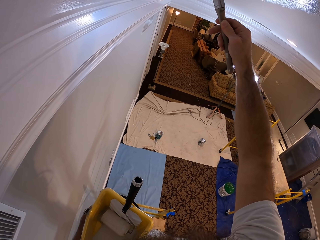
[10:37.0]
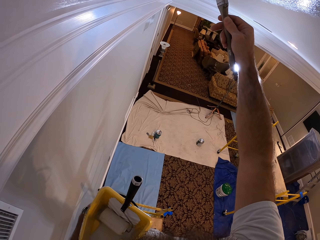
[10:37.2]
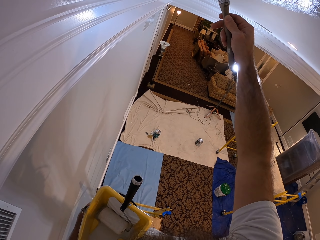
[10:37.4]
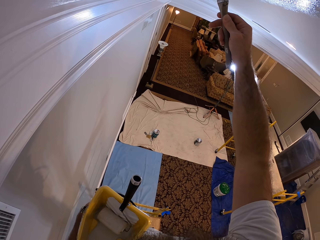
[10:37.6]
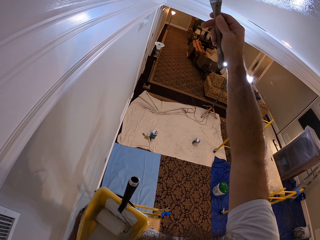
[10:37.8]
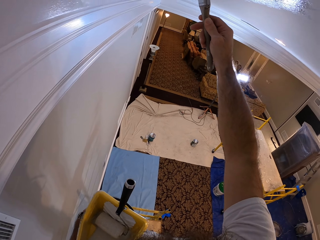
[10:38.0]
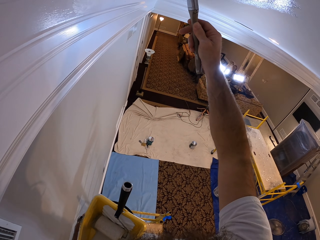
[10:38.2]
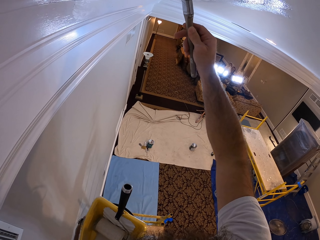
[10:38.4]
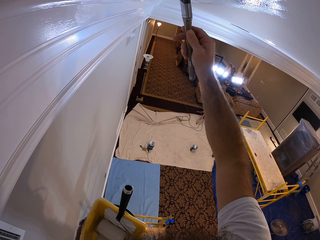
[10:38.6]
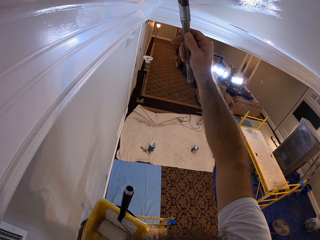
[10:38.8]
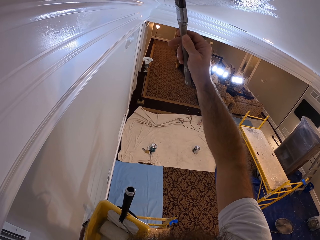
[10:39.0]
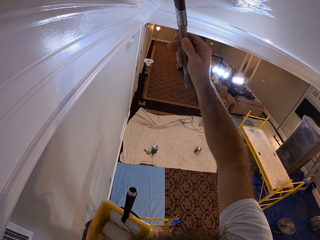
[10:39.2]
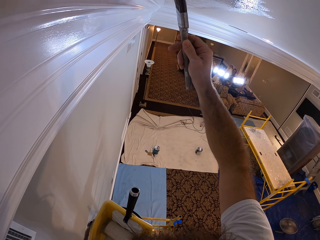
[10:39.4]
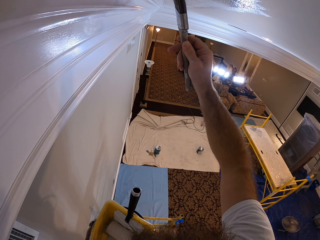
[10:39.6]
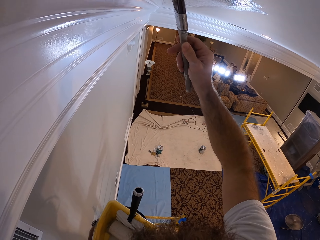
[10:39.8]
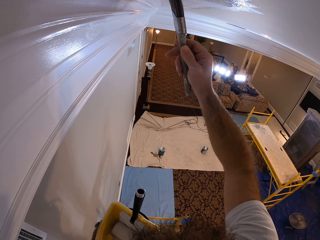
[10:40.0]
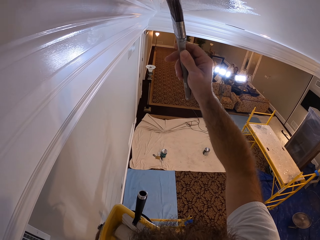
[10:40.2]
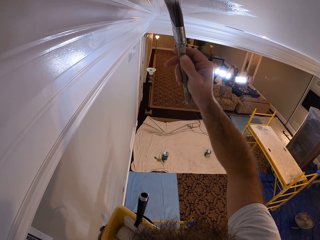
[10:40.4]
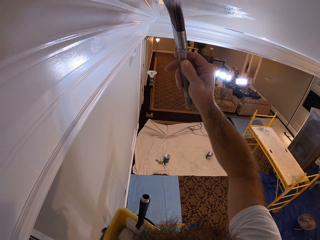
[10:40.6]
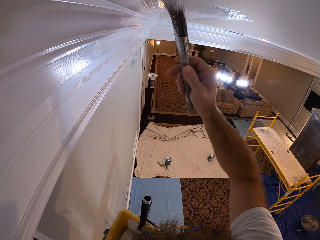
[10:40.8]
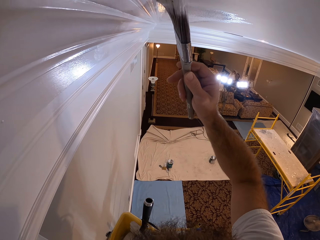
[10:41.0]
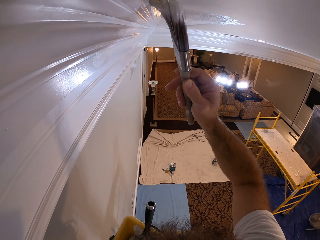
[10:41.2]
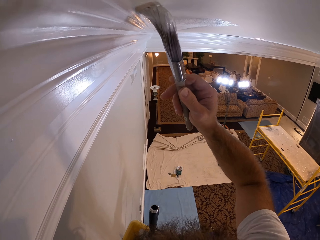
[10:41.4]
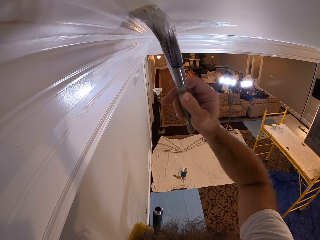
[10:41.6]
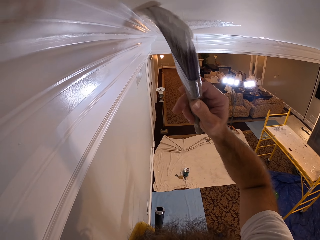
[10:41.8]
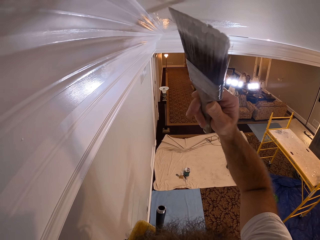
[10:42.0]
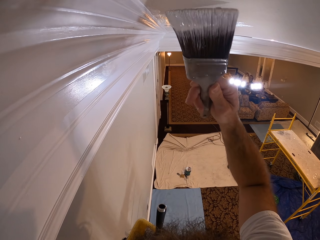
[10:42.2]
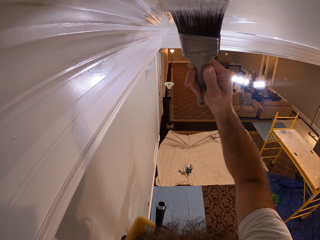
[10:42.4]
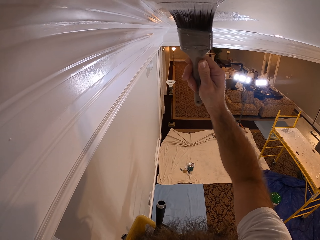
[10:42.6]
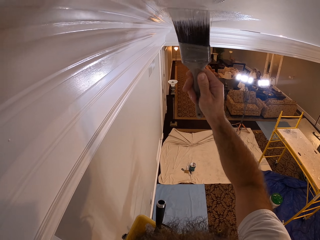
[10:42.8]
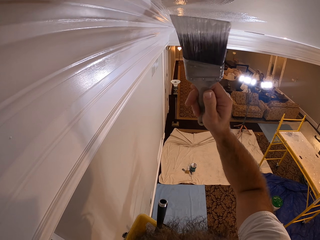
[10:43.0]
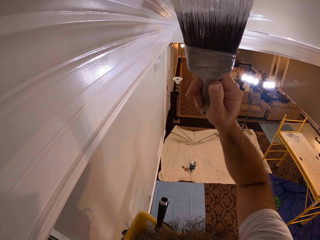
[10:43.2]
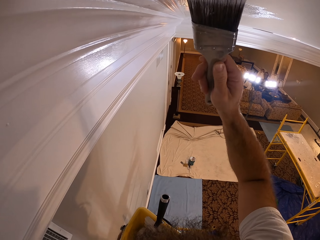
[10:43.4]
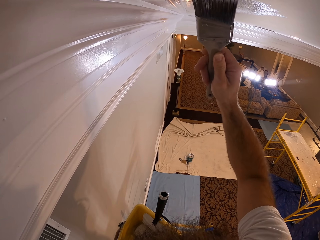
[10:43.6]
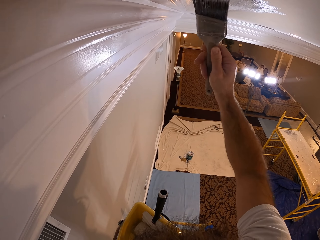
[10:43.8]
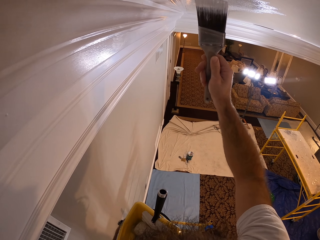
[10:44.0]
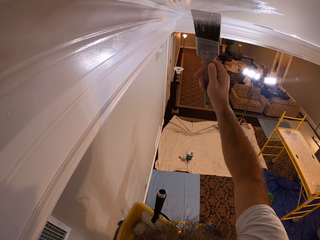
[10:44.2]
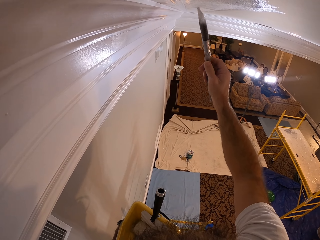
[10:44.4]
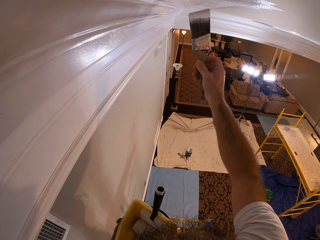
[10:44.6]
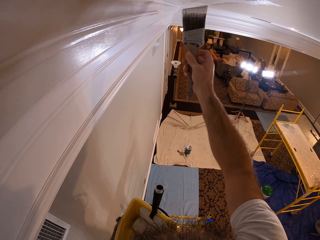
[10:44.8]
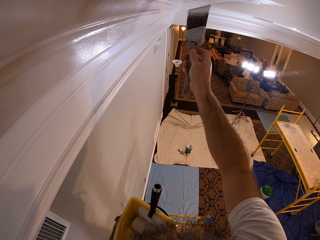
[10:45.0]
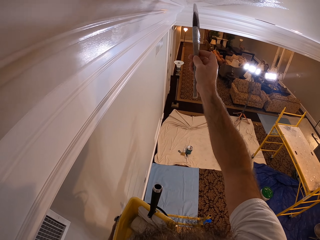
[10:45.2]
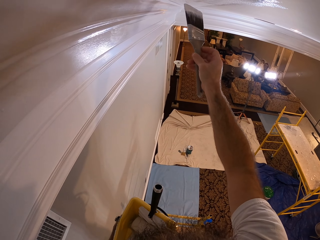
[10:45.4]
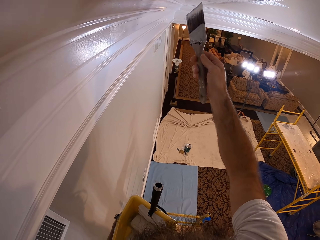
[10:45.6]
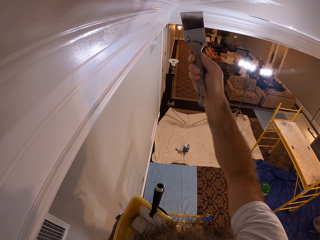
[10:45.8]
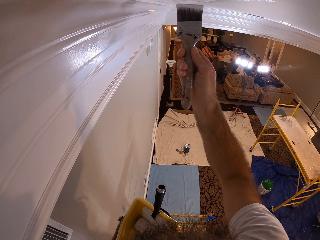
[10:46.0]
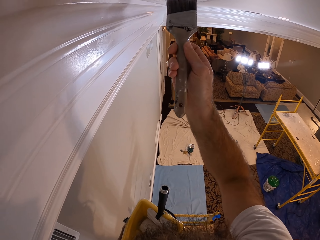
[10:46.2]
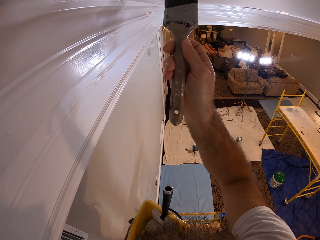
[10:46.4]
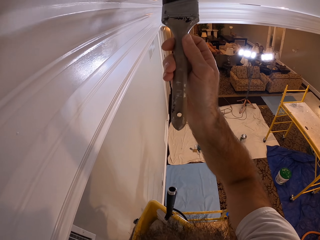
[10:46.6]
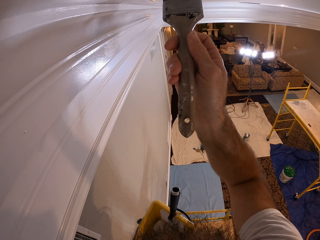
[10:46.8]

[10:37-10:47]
The camera wearer paints the ceiling.

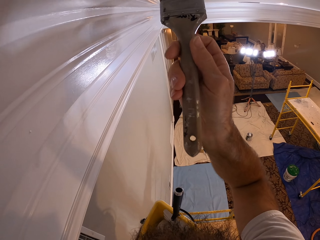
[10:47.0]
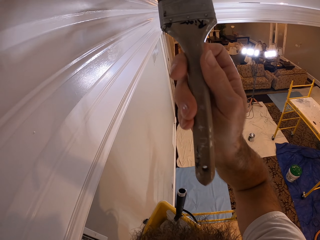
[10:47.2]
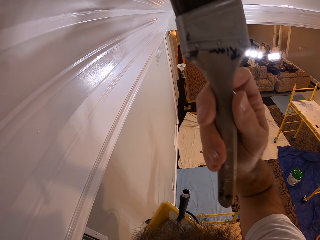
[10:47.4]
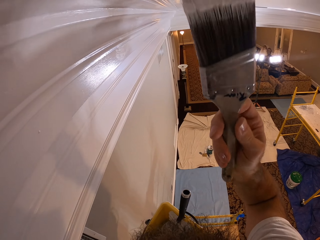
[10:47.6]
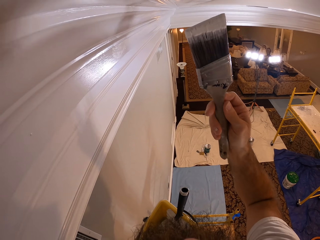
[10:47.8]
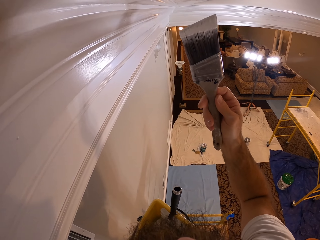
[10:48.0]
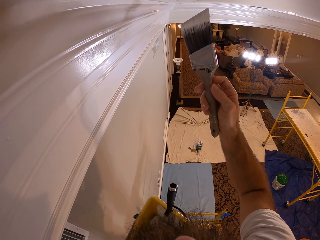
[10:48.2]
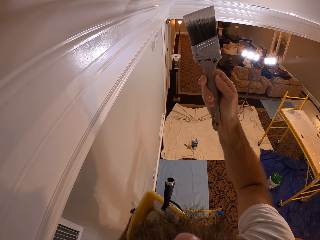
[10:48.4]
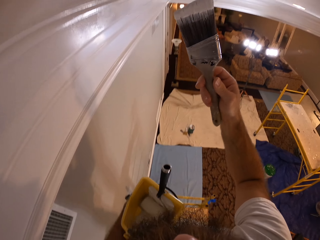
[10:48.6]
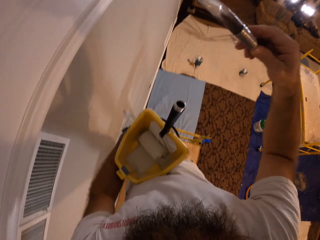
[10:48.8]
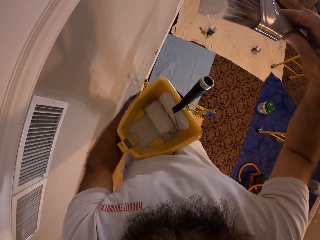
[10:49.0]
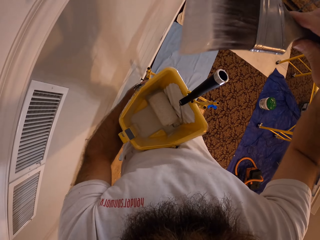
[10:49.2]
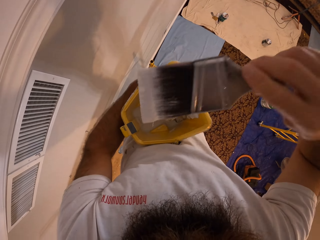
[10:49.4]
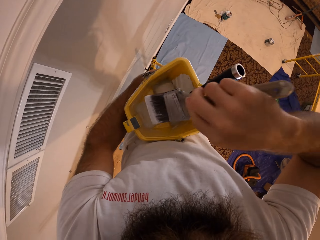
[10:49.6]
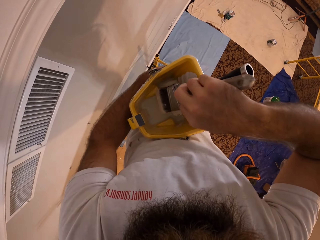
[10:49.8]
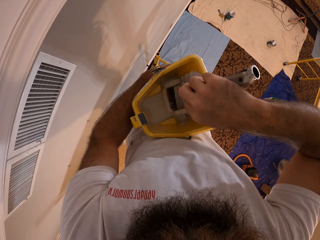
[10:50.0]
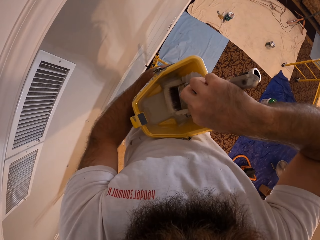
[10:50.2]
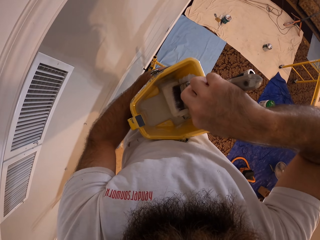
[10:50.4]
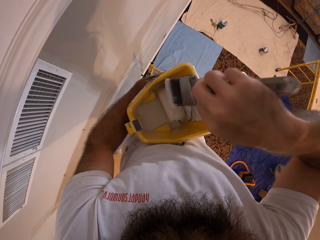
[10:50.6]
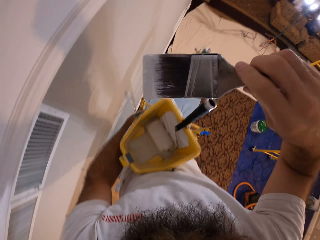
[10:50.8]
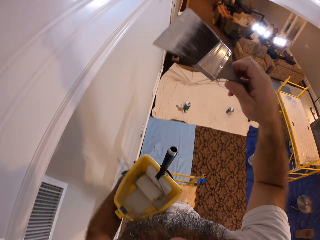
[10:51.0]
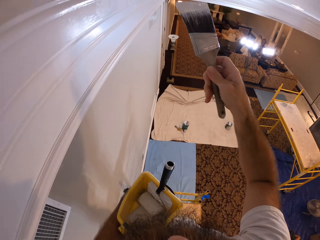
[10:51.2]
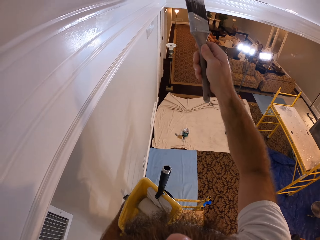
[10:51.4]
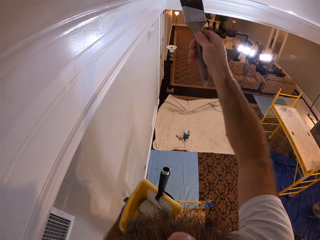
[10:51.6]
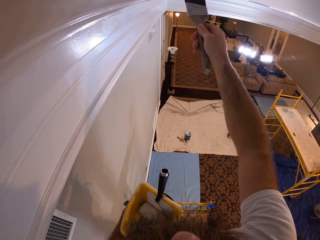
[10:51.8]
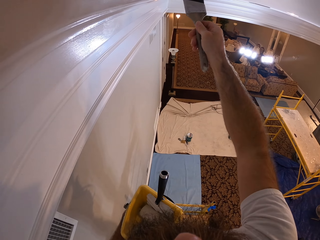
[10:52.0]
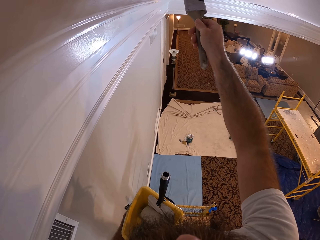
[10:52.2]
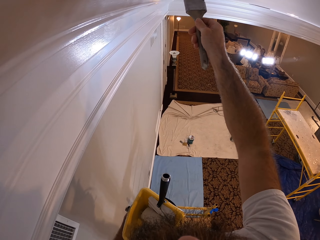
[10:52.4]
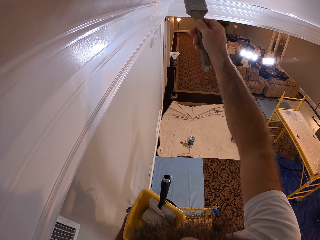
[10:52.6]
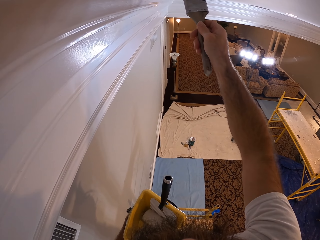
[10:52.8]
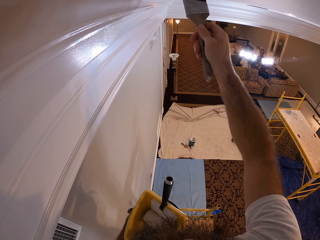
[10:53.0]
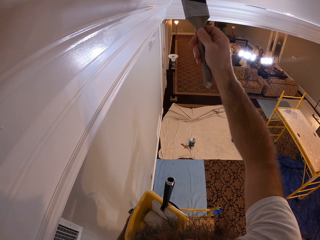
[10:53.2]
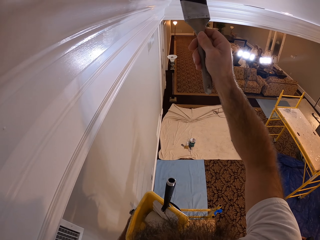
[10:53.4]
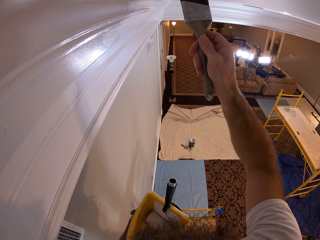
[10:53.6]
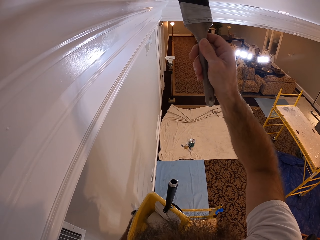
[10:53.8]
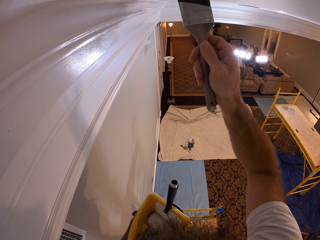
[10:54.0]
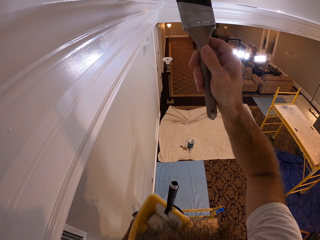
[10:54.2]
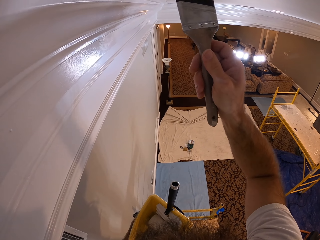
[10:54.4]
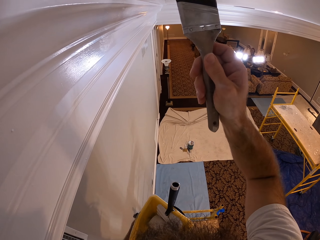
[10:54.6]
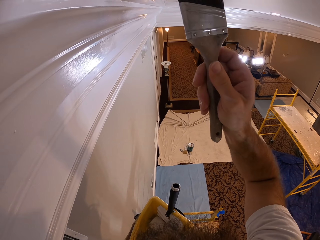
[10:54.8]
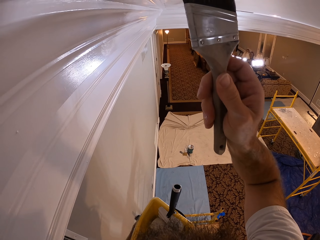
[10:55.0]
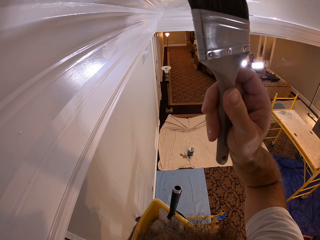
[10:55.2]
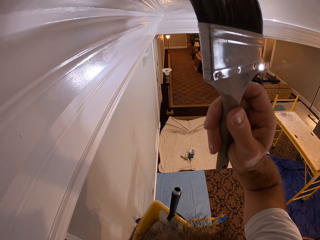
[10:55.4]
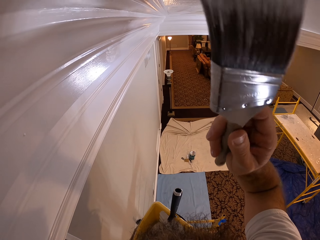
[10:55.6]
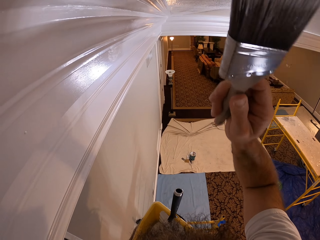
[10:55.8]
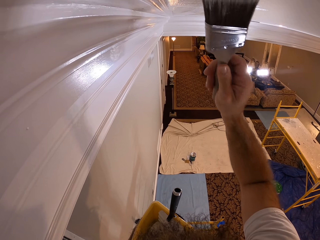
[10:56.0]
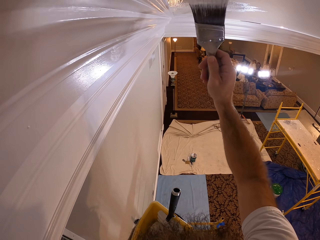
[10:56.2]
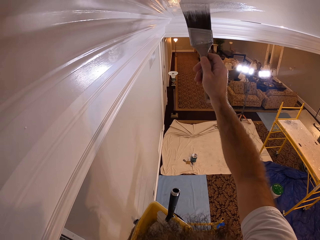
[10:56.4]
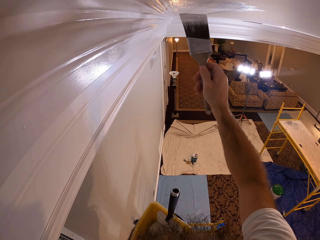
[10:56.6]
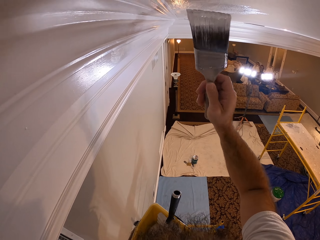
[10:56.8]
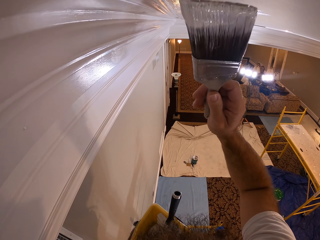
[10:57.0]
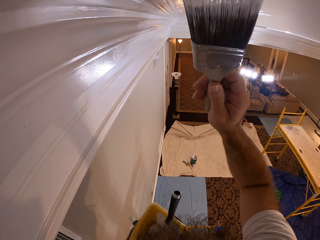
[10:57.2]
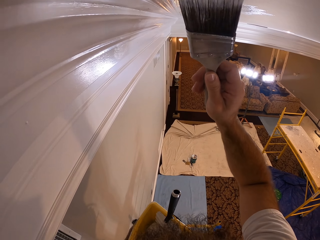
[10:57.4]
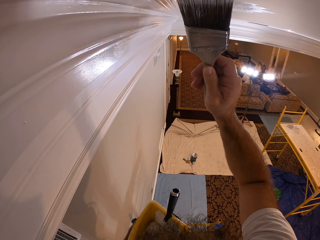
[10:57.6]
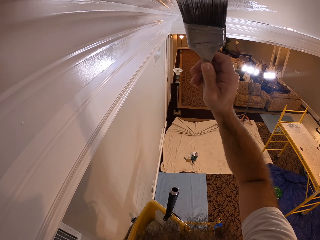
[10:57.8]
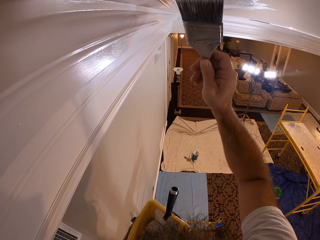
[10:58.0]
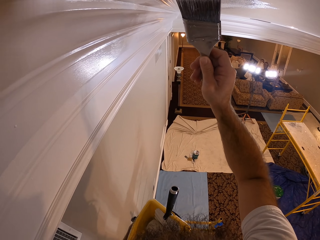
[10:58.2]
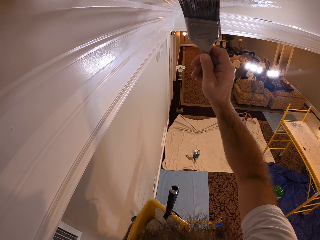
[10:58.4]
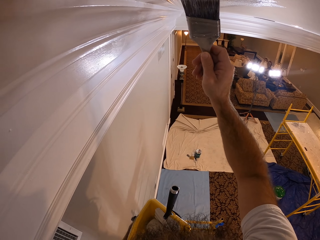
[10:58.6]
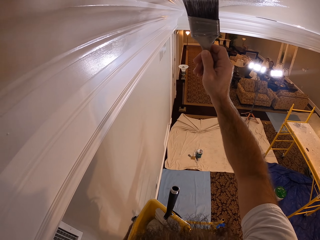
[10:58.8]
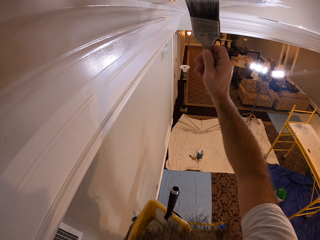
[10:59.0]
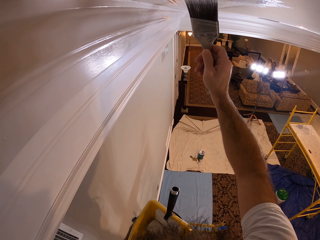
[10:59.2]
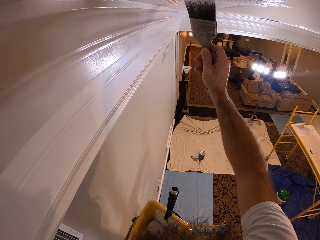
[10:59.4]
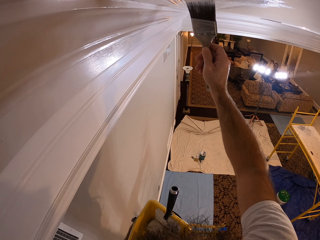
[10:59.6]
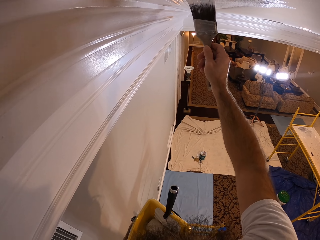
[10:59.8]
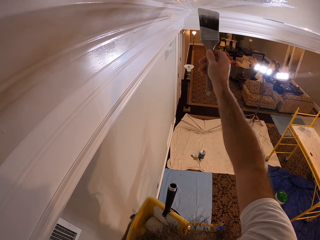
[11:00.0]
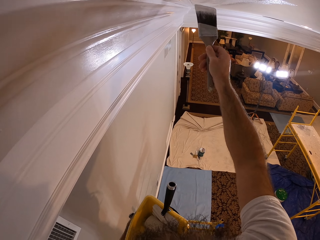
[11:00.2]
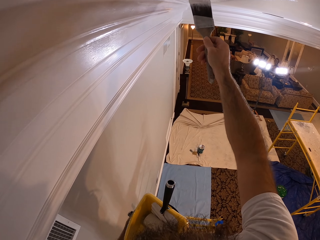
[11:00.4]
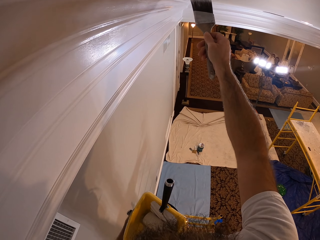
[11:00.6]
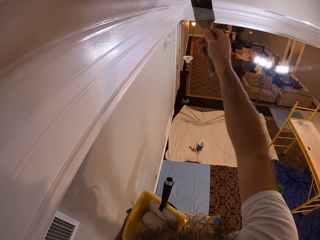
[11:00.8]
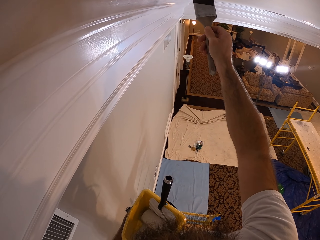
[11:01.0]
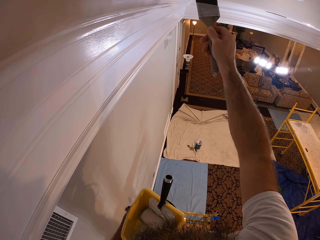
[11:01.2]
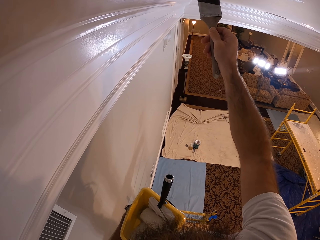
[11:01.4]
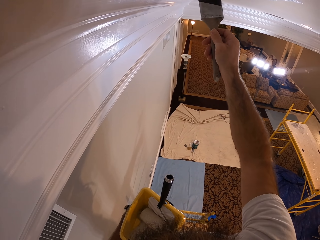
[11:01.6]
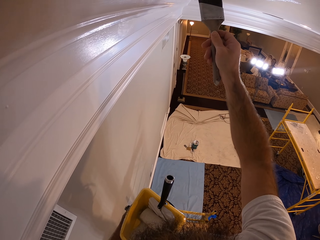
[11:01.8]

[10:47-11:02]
The camera wearer dips the paintbrush in his right hand into the paint bucket in his left hand. He wipes the paintbrush on the paint roller. He paints the room ceiling with the paint brush in his right hand.
